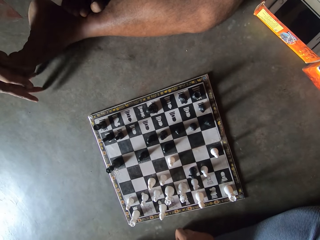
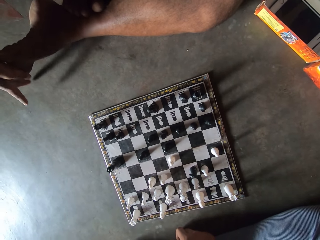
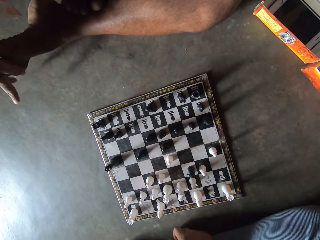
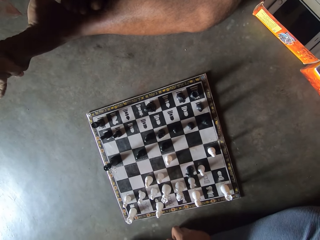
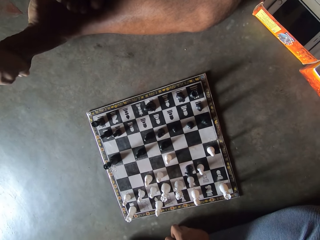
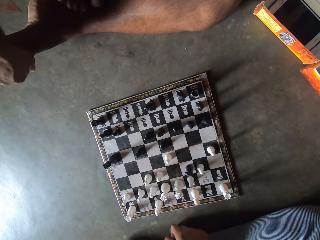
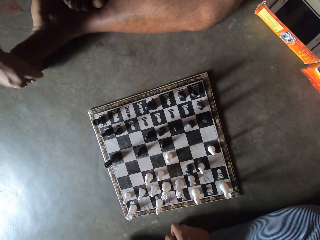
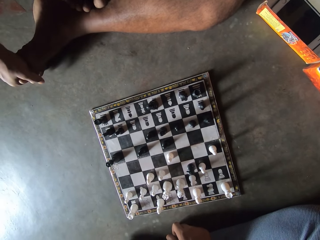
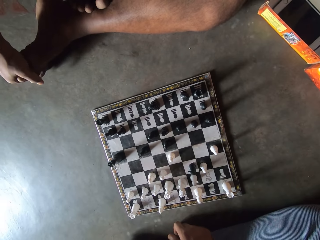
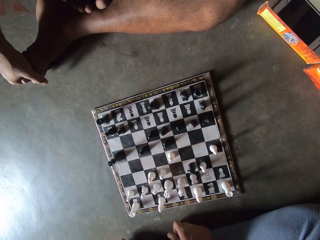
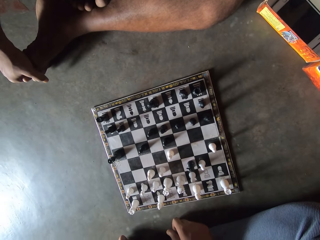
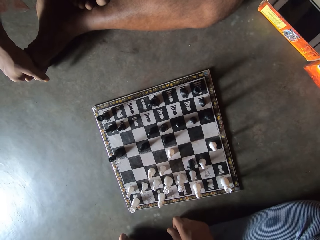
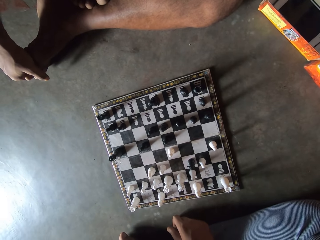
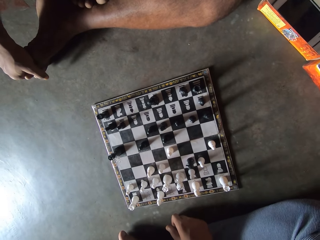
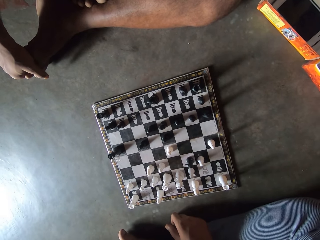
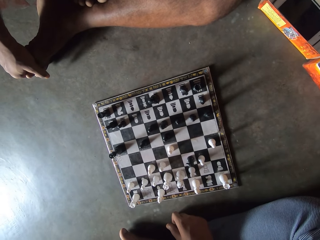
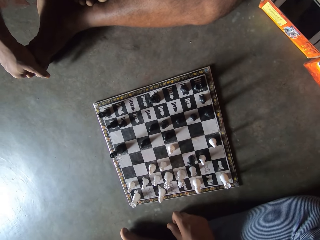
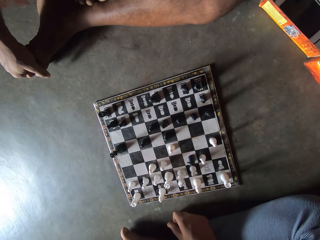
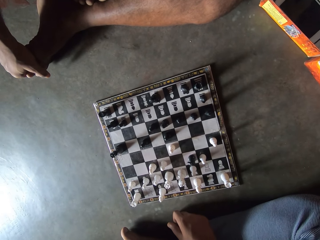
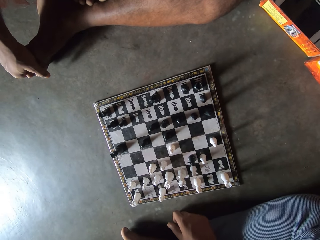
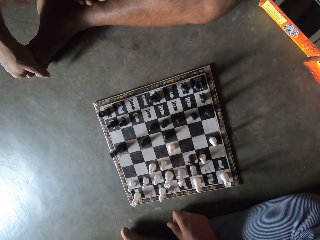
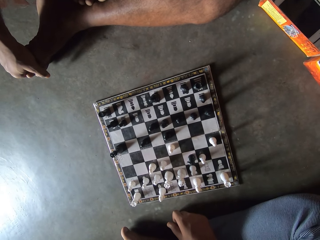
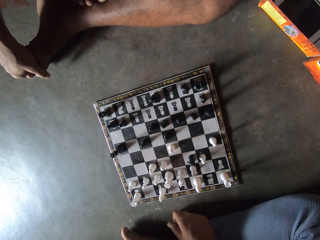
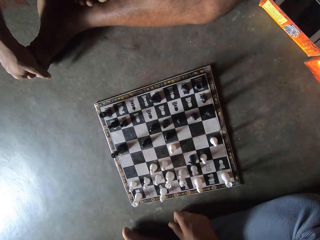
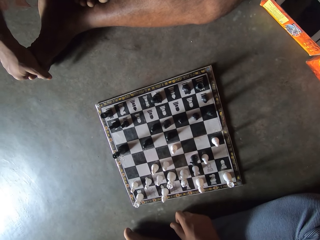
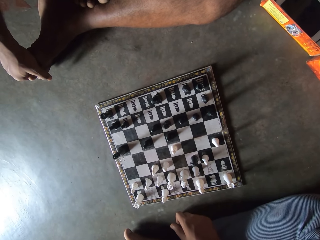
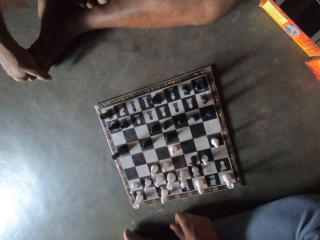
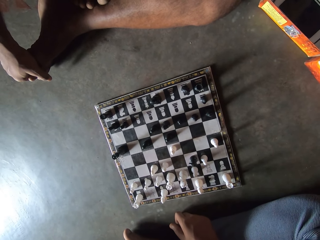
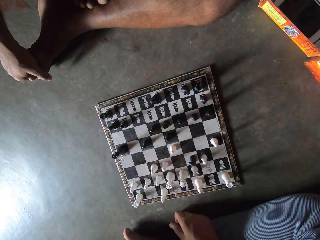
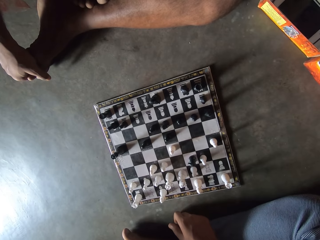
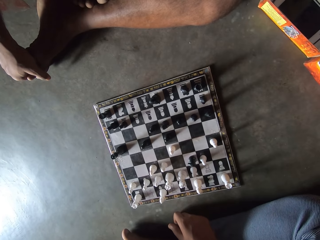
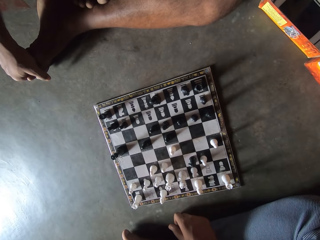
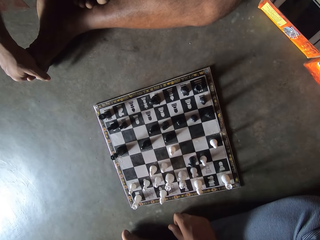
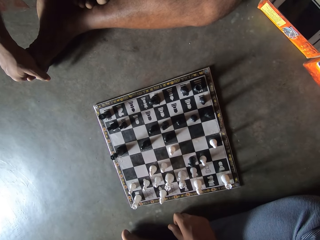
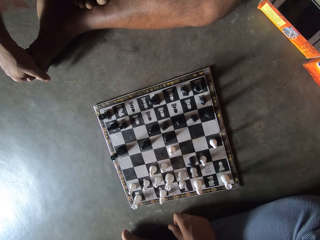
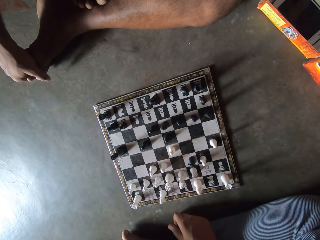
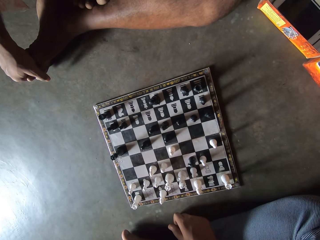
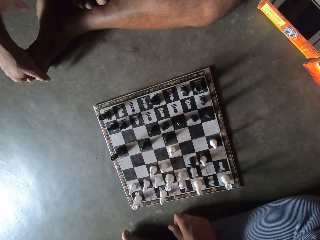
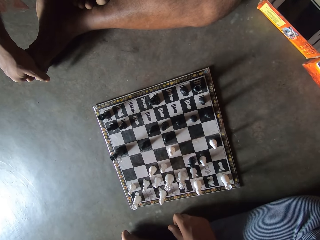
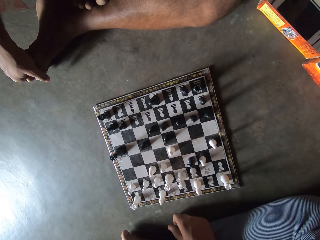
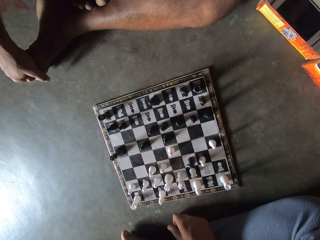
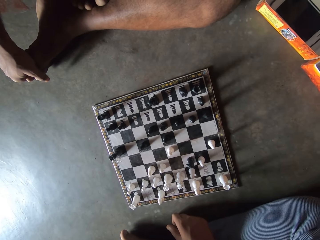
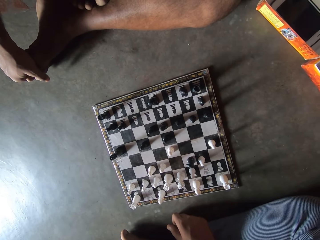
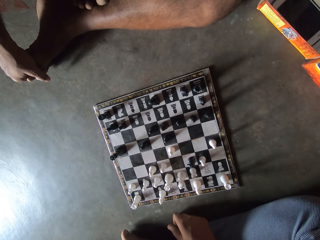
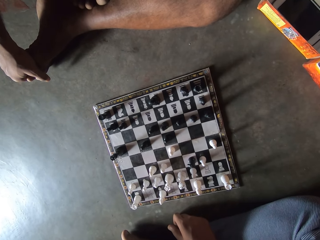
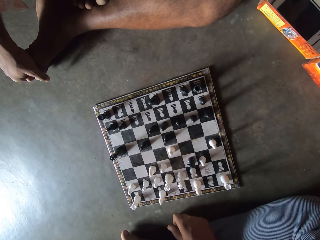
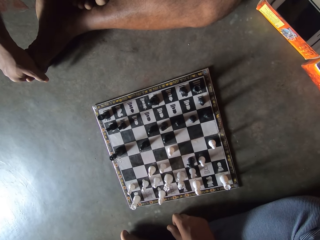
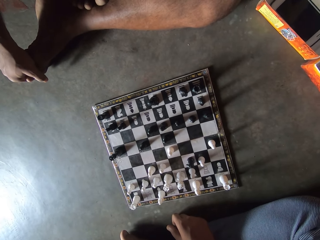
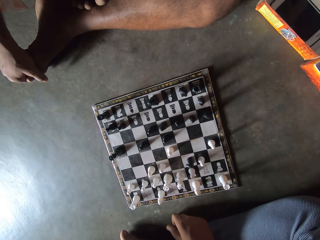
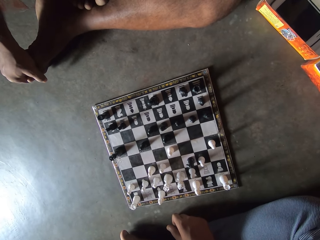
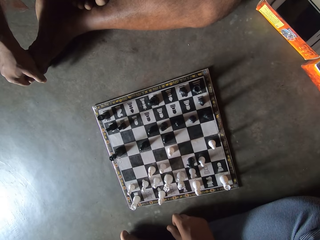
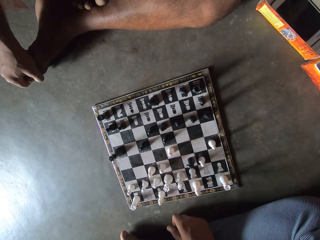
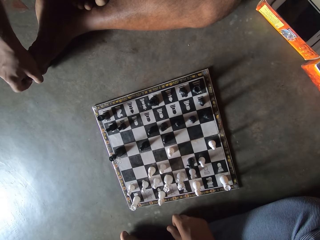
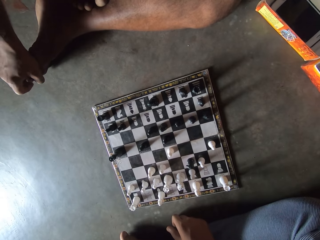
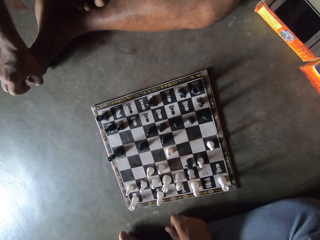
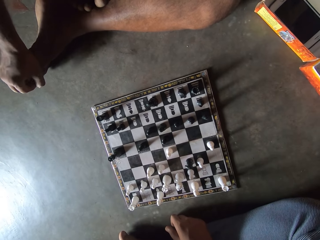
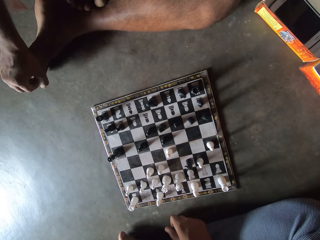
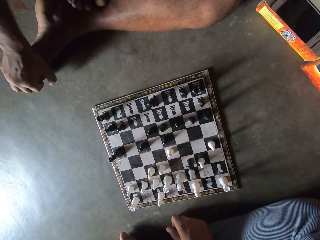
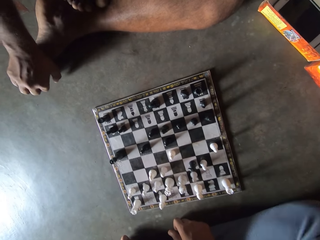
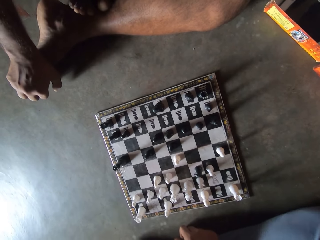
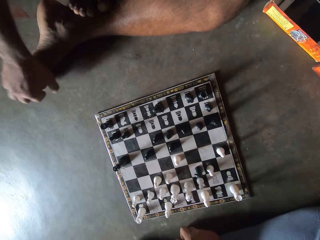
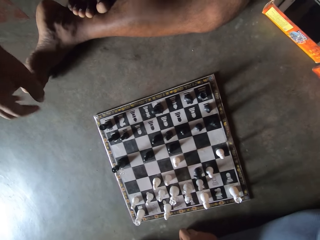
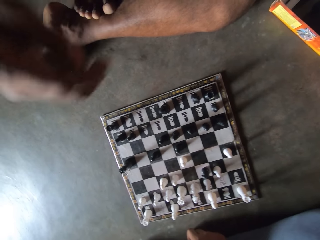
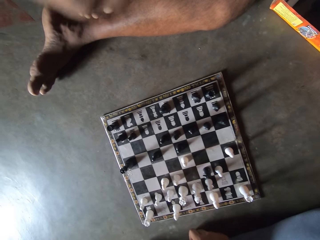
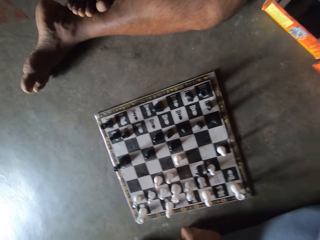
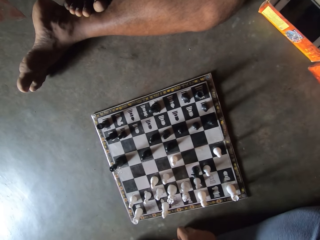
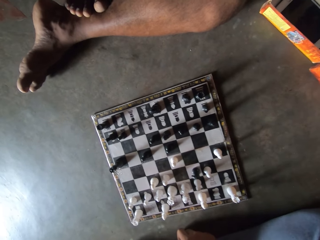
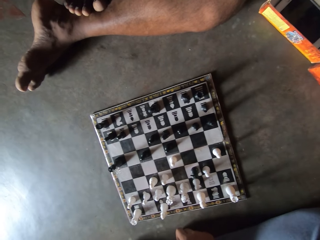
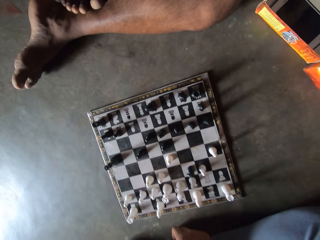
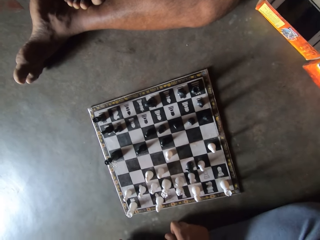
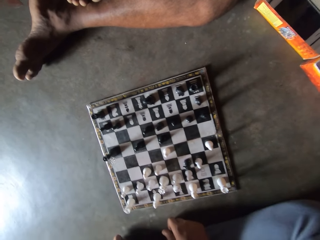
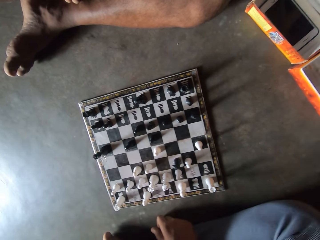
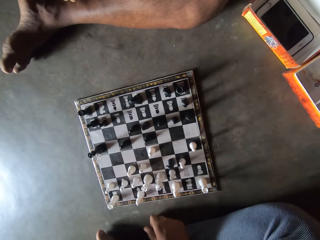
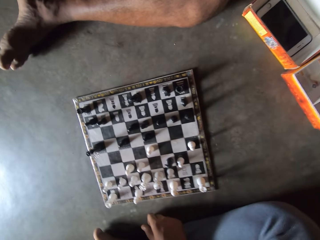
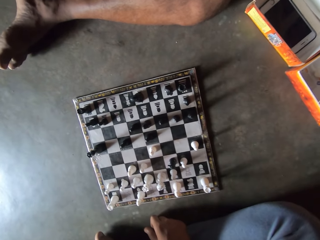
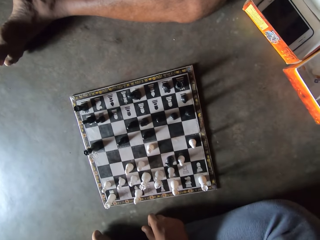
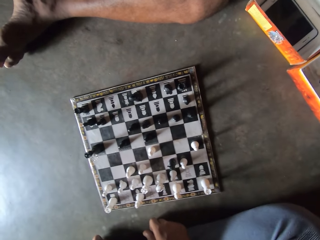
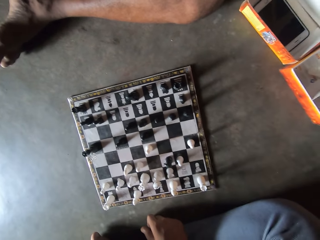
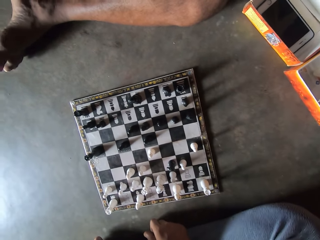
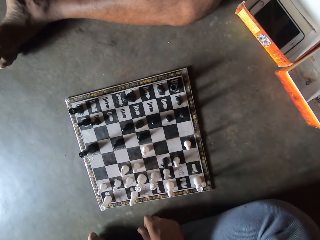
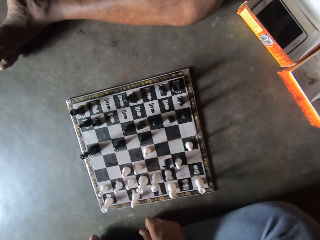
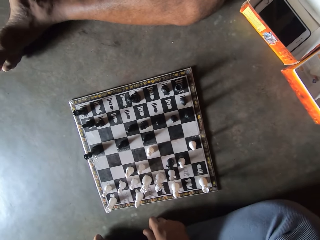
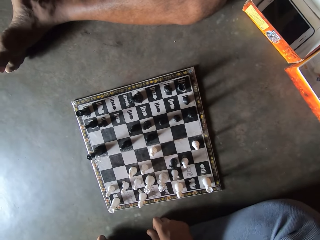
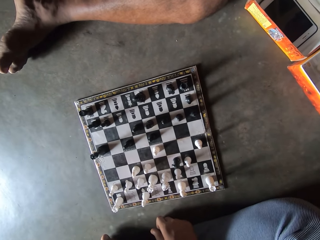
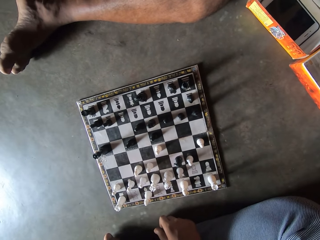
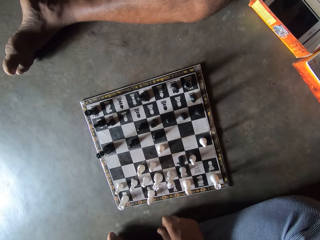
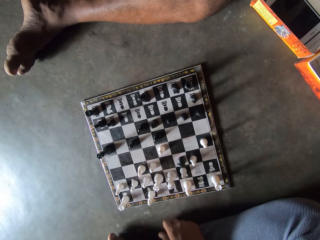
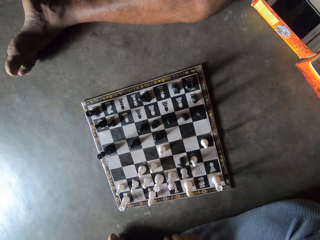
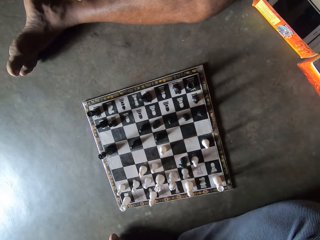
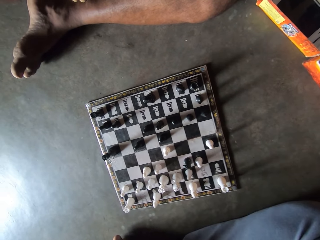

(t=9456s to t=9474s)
The man touches his face.

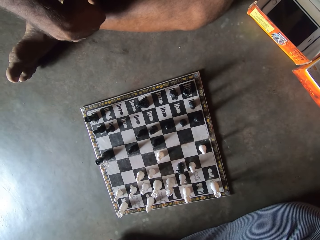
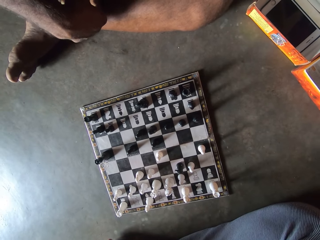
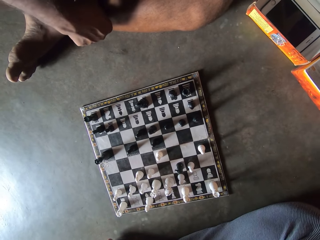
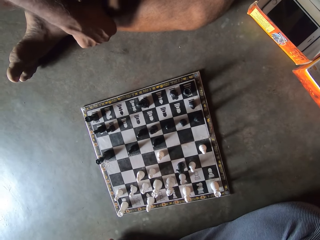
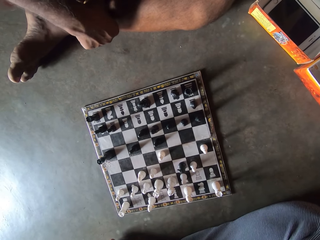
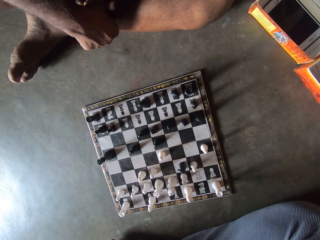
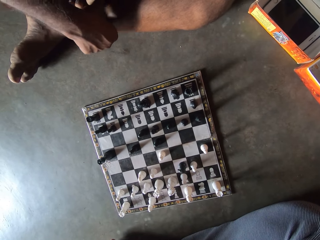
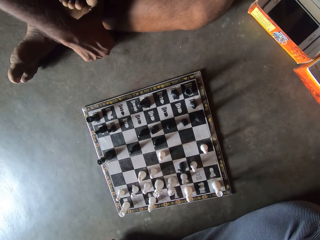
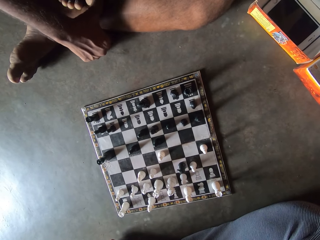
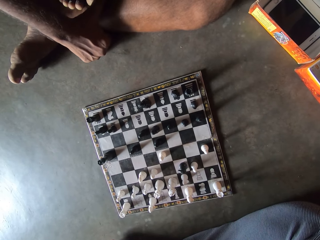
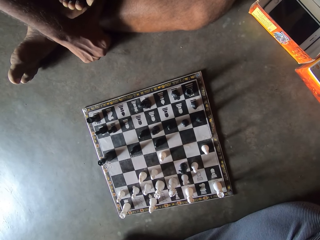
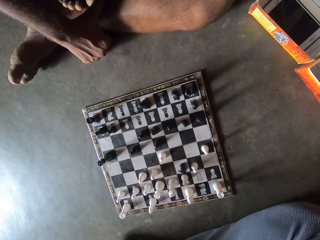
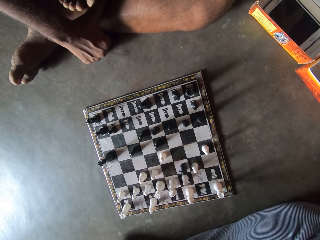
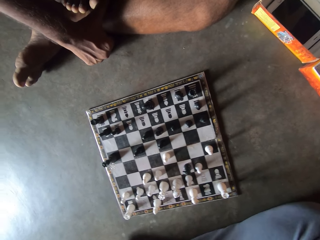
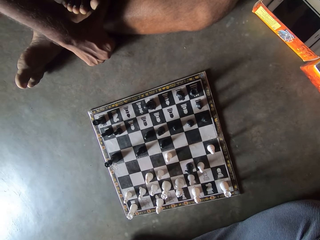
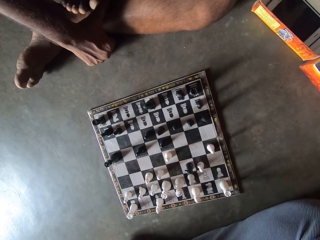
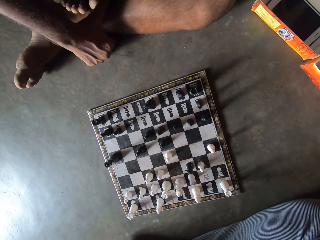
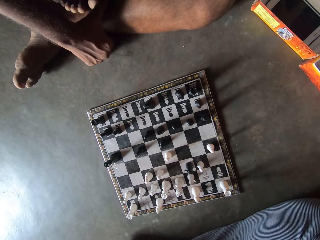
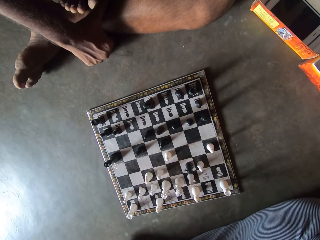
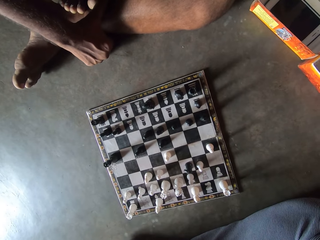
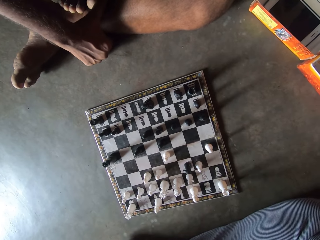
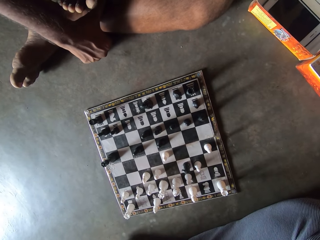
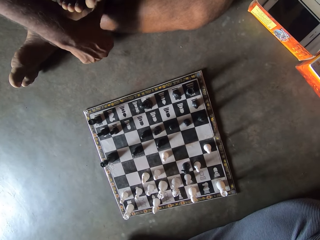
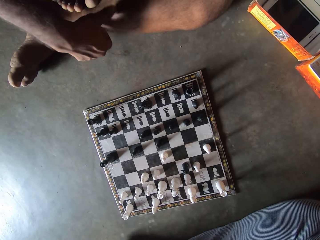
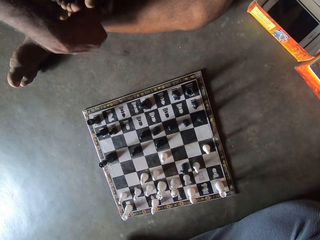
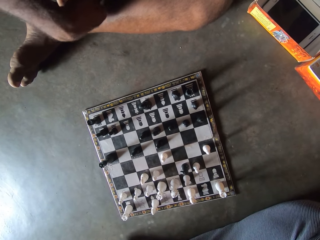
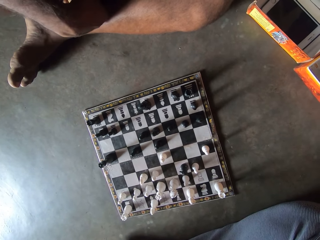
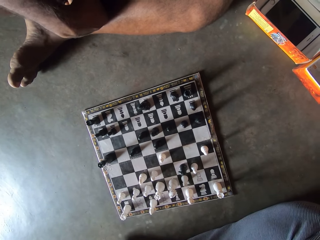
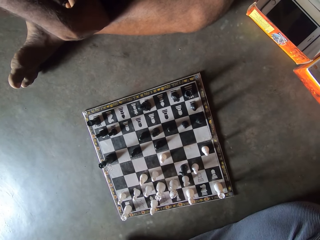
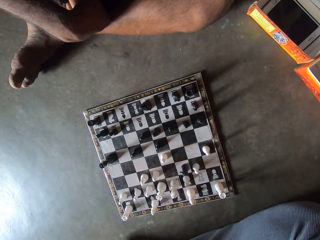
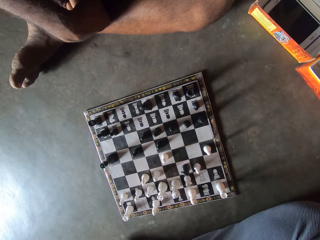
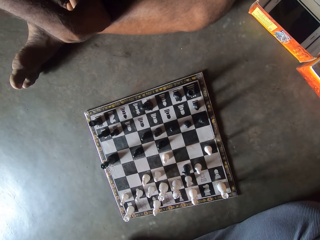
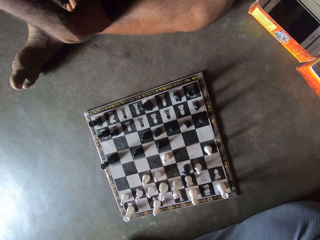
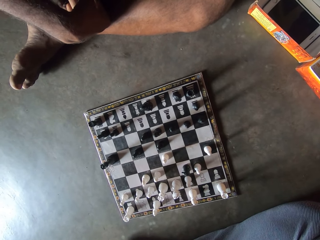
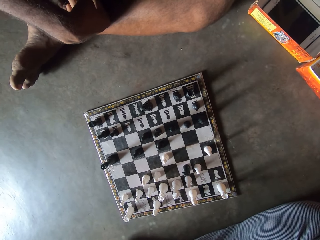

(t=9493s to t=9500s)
The man places his right hand on the floor. He puts his right hand on his leg.
